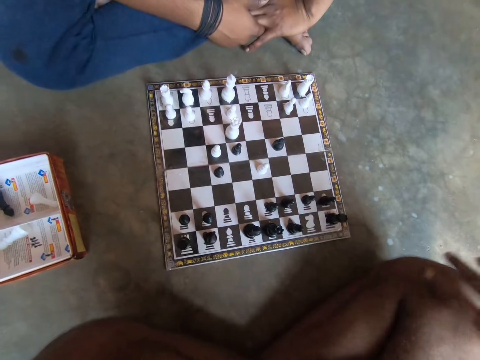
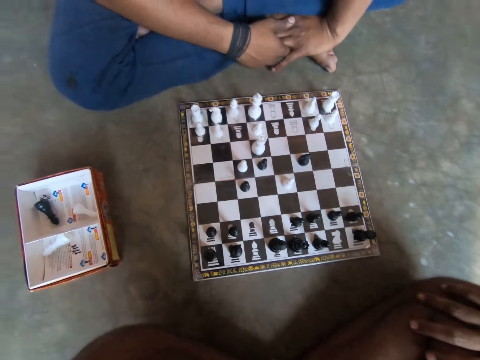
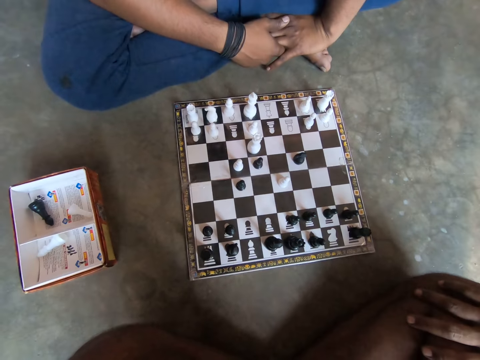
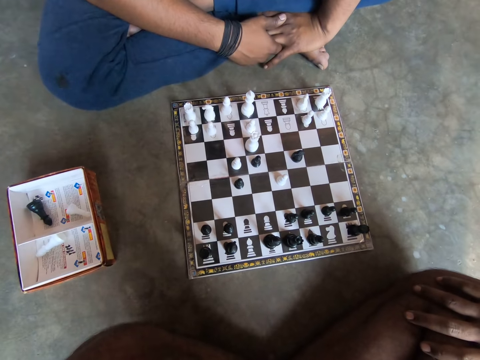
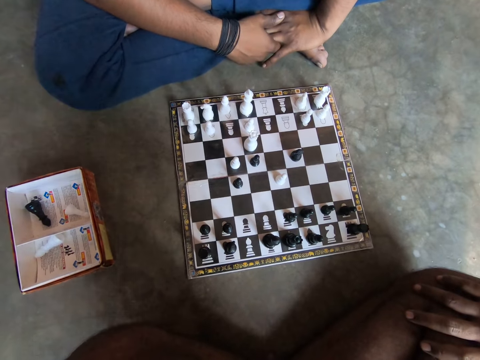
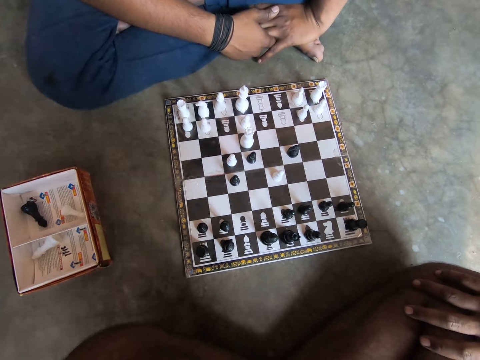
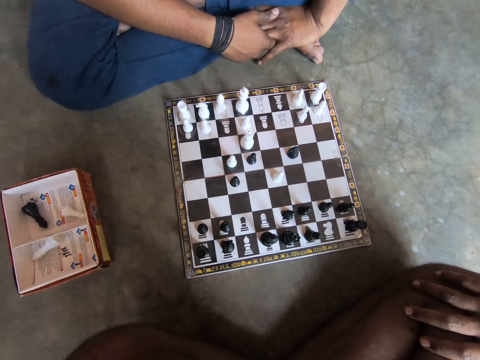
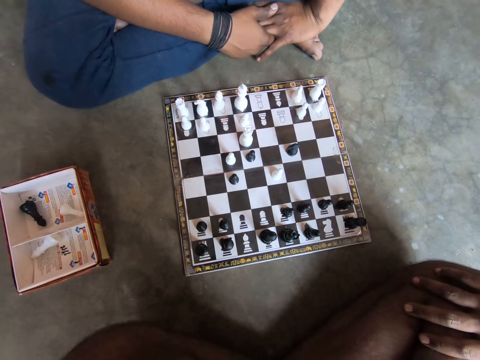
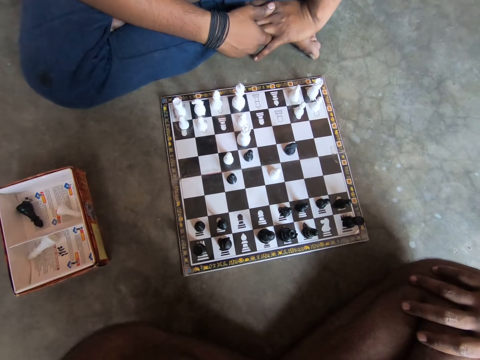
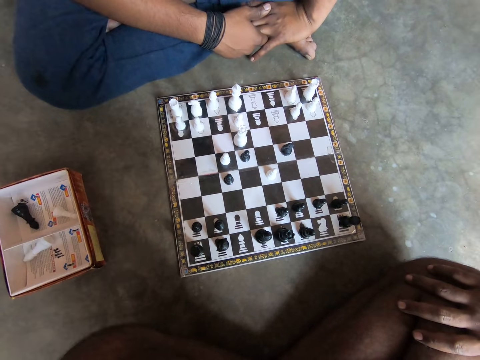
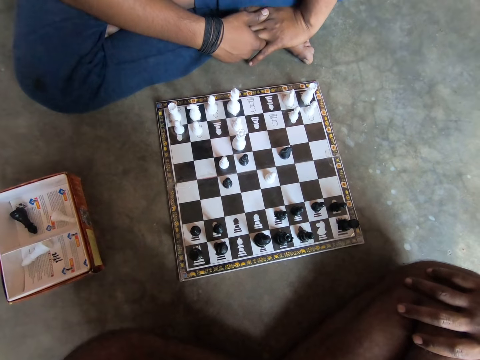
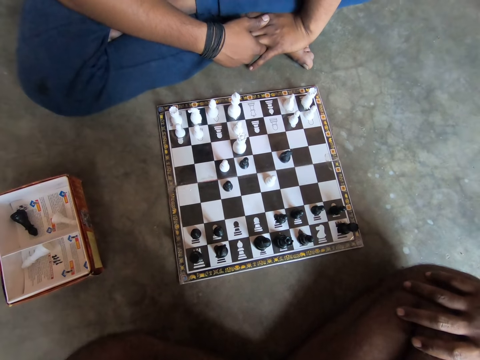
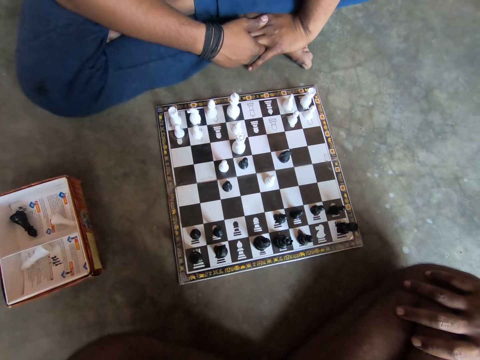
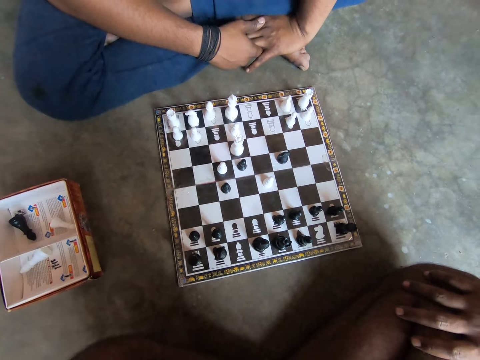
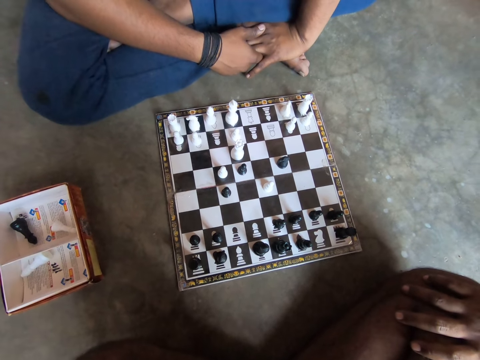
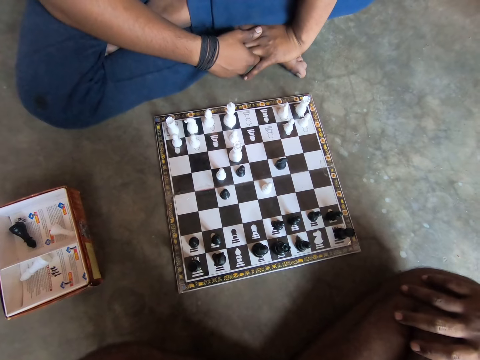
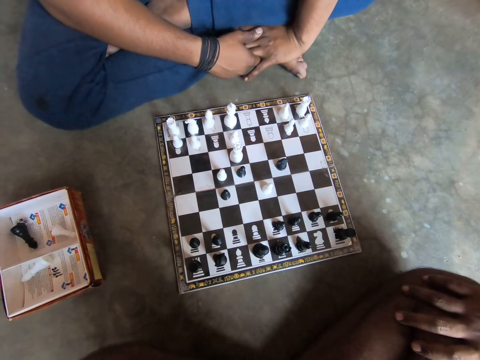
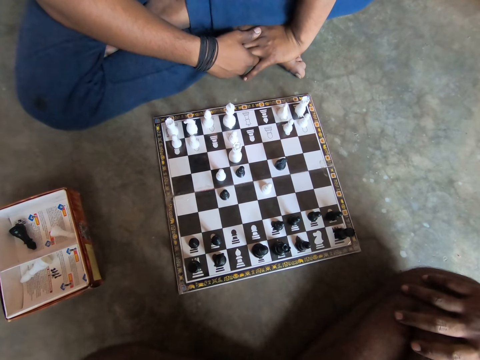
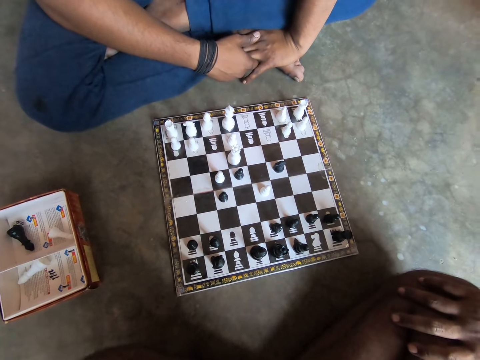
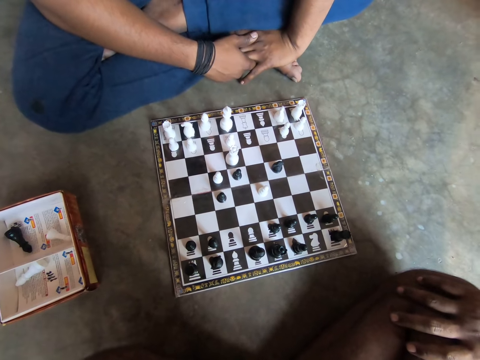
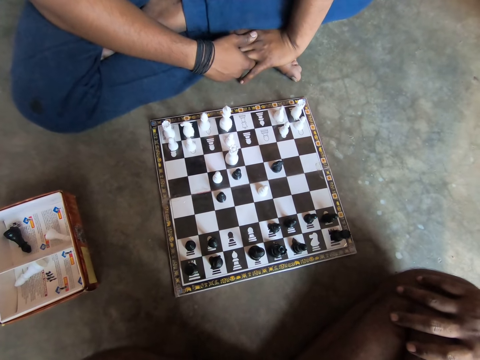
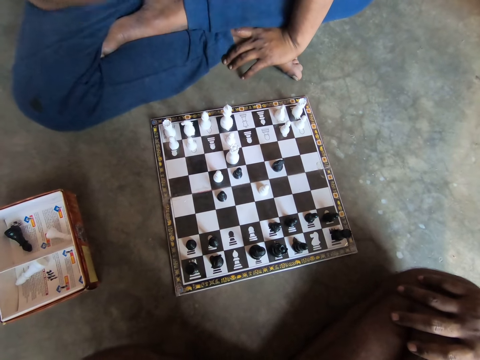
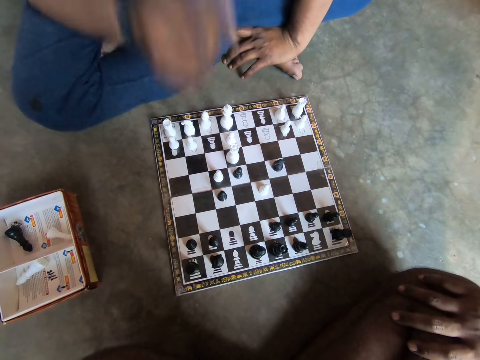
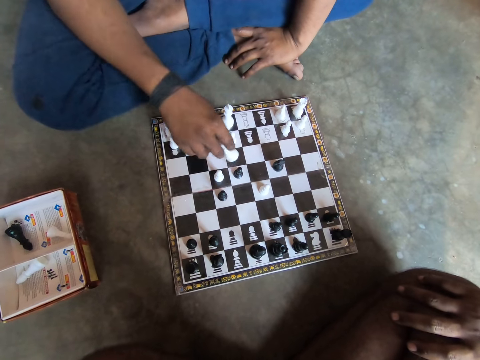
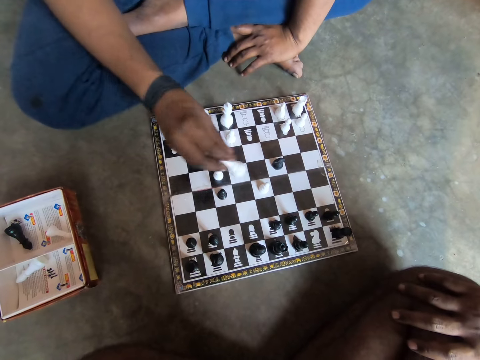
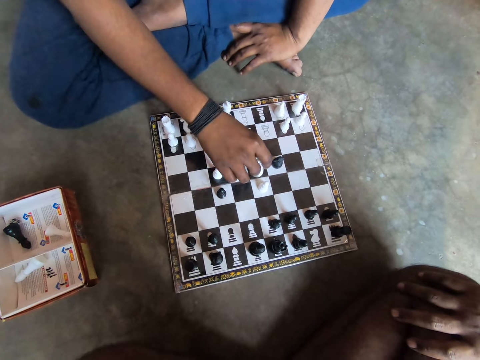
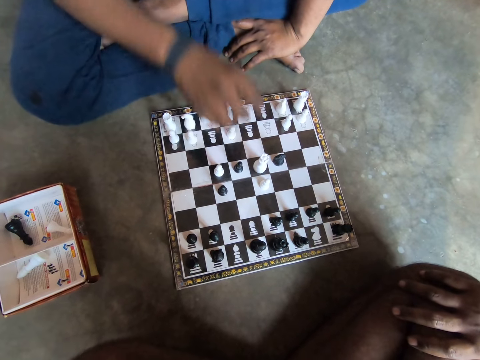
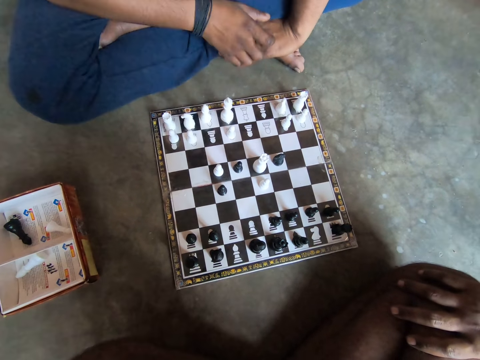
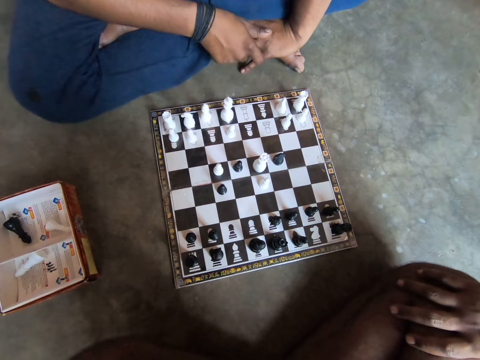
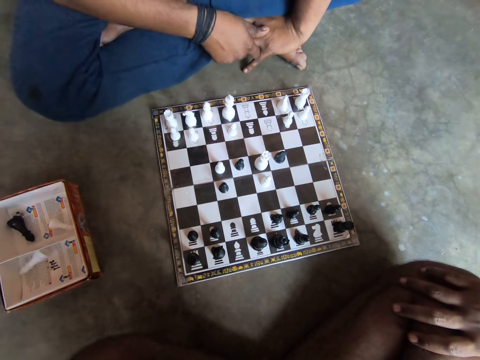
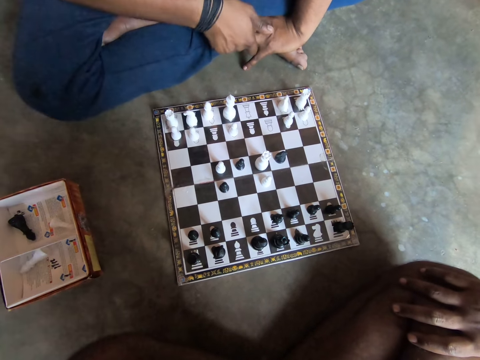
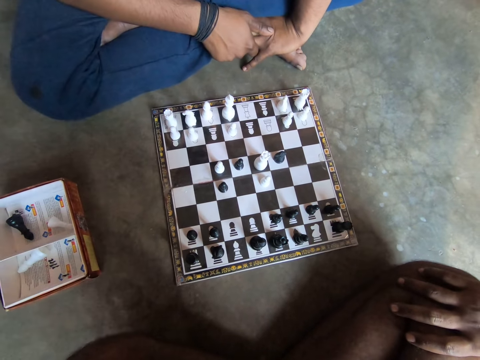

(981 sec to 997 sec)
The camera wearer puts the hand on his knees. He looks at the chessboard. A man plays a white chess piece on the chess board with his right hand. The man picks up the chess piece and moves the chess piece. The man puts the hands on his leg.

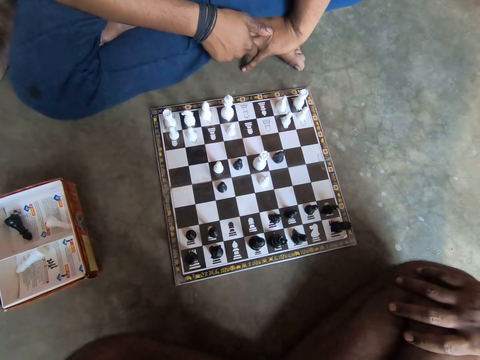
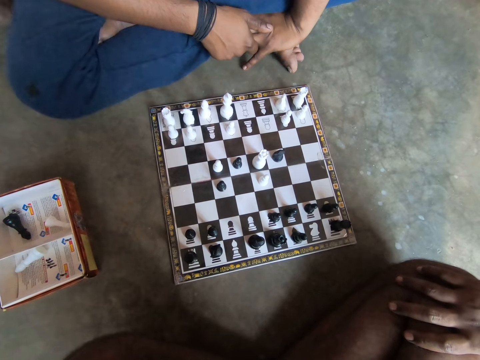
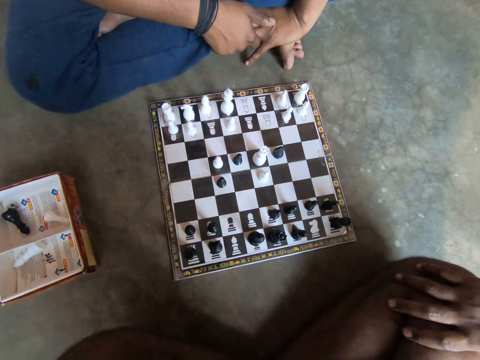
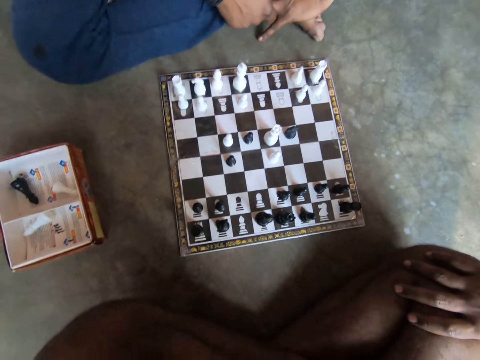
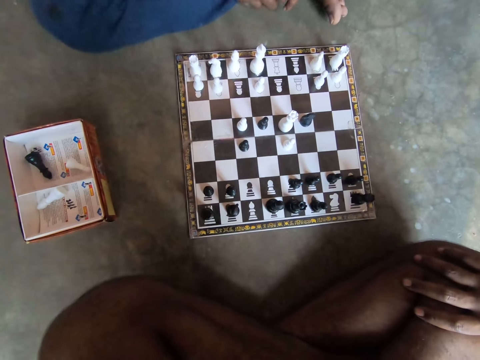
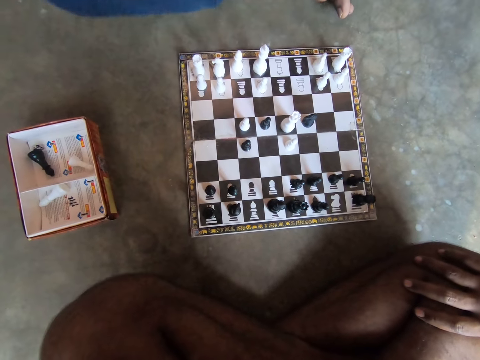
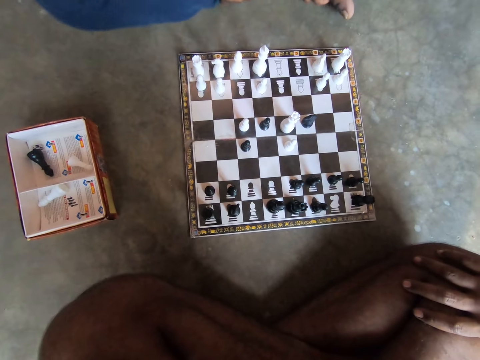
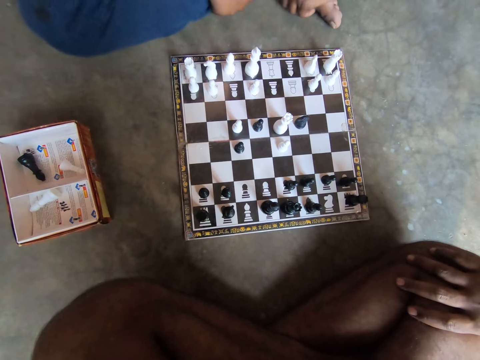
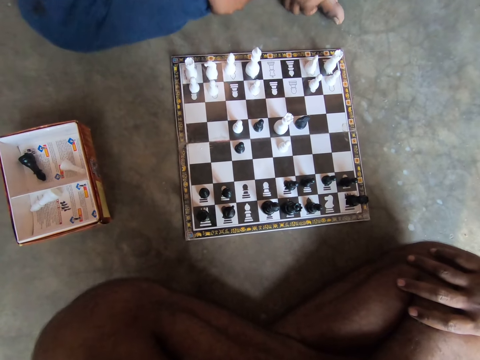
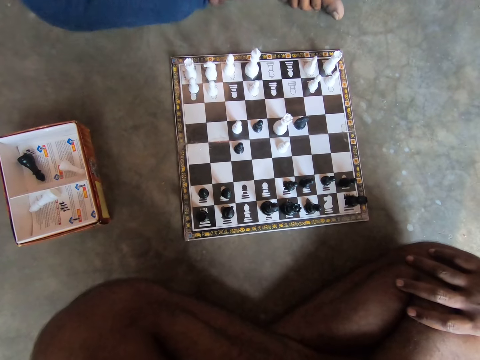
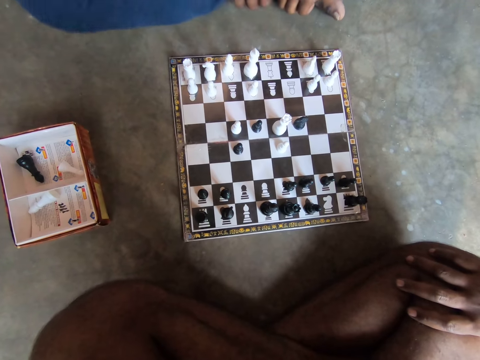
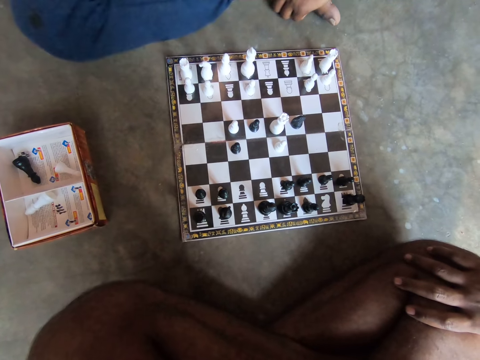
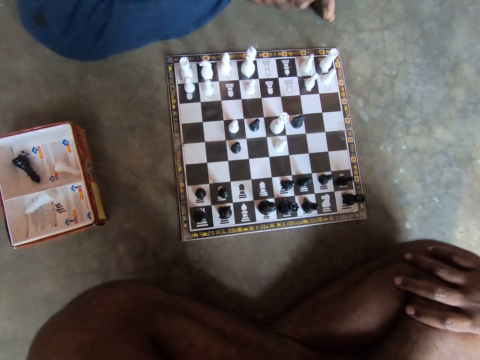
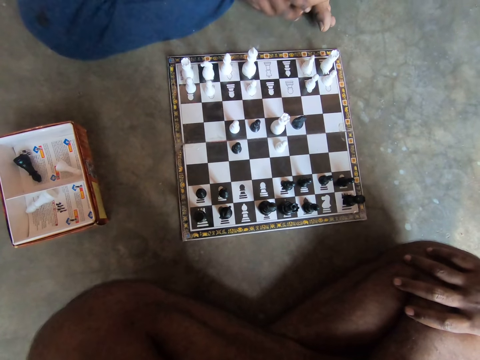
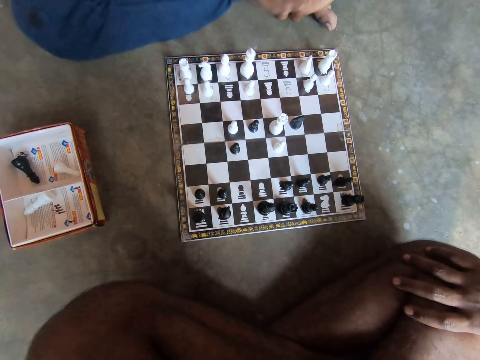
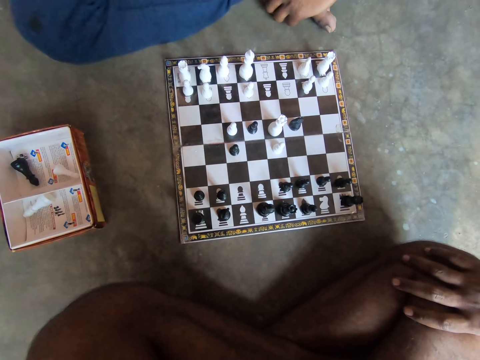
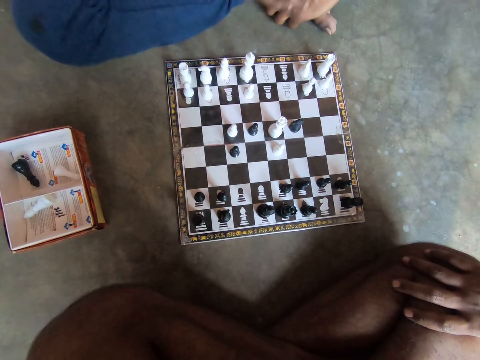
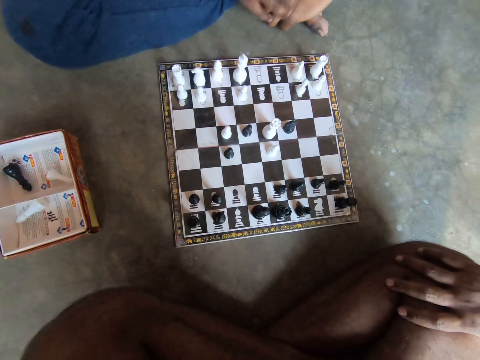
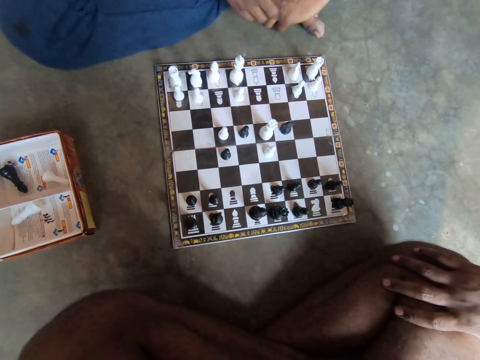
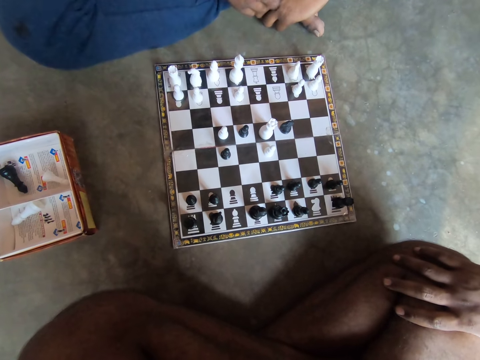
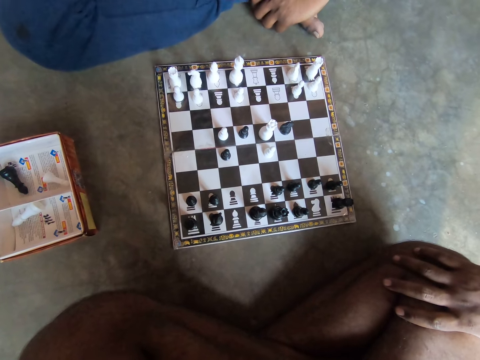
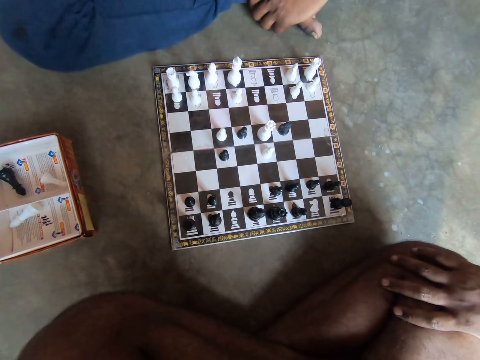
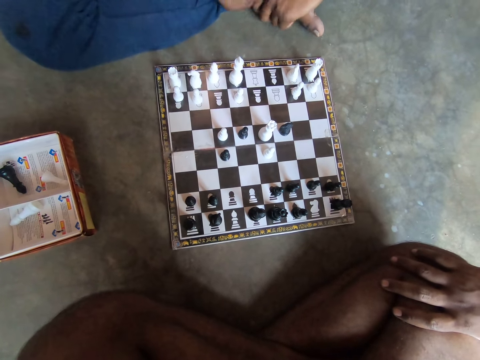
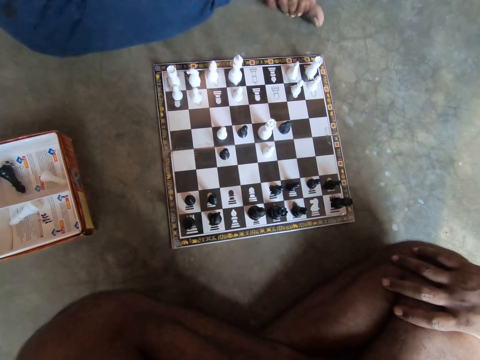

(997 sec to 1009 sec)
The camera wearer talks to a man. They look at the chessboard. The man talks to the camera wearer.
